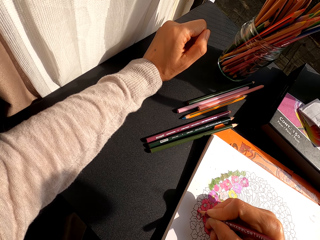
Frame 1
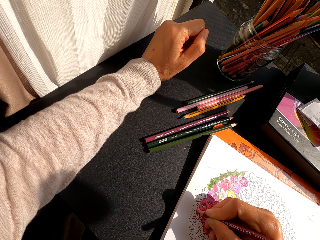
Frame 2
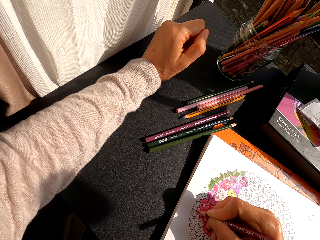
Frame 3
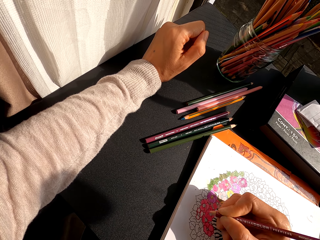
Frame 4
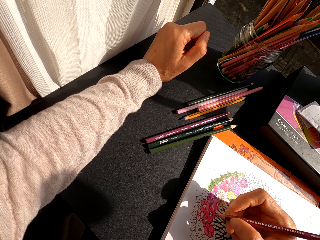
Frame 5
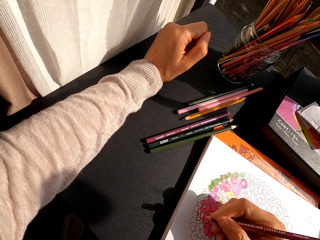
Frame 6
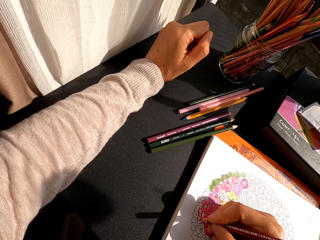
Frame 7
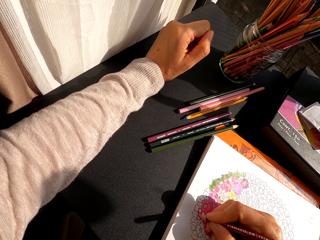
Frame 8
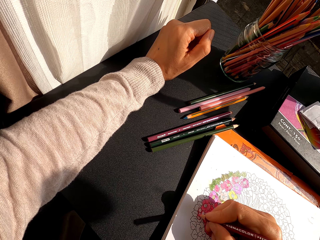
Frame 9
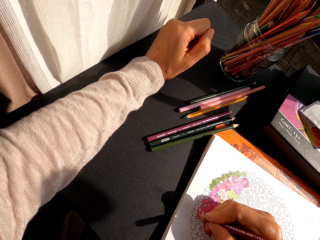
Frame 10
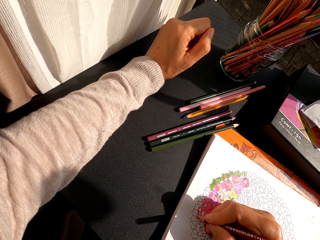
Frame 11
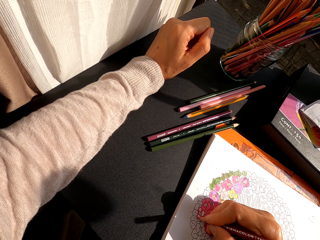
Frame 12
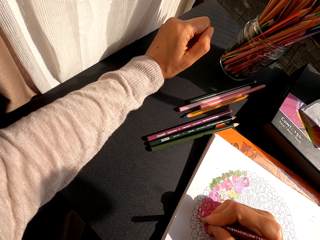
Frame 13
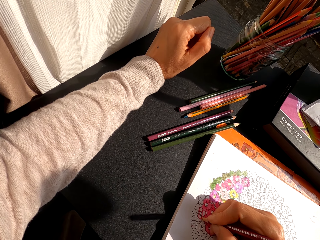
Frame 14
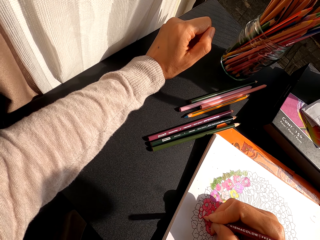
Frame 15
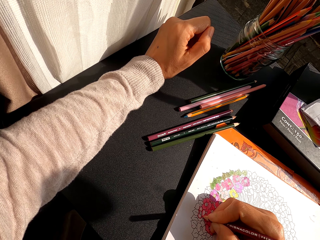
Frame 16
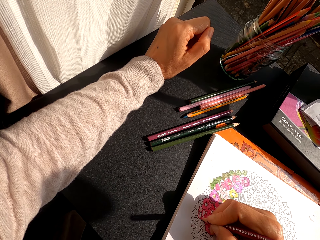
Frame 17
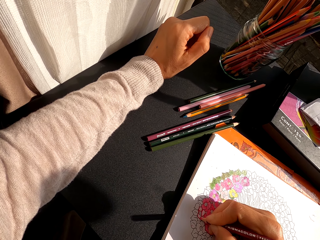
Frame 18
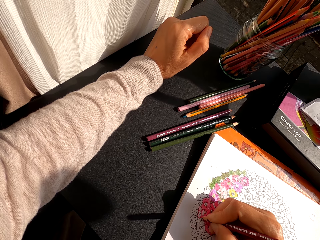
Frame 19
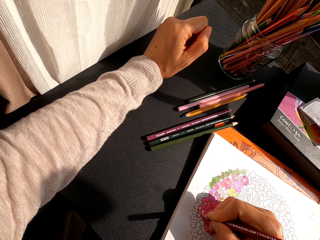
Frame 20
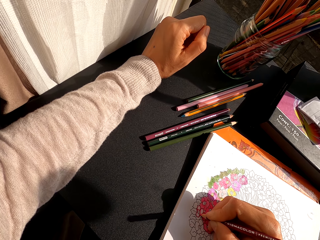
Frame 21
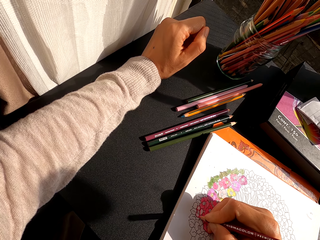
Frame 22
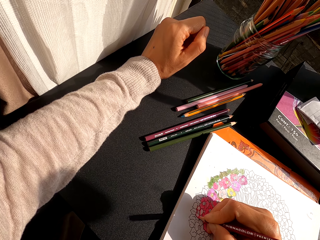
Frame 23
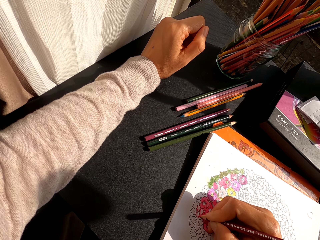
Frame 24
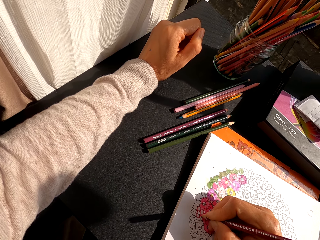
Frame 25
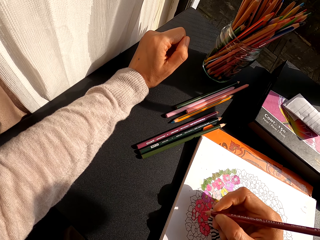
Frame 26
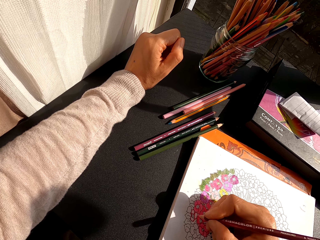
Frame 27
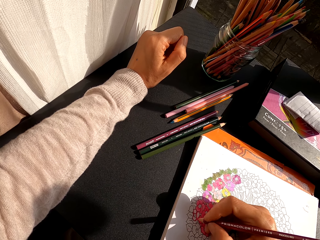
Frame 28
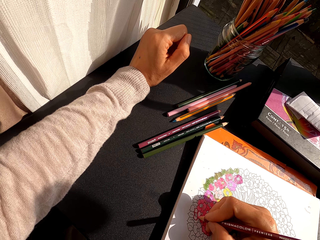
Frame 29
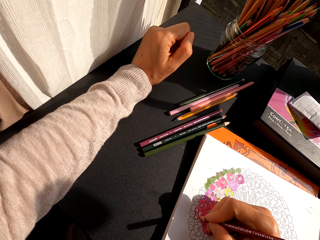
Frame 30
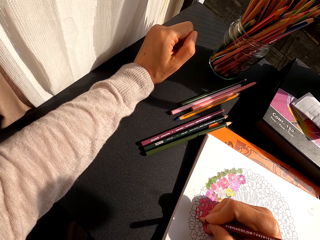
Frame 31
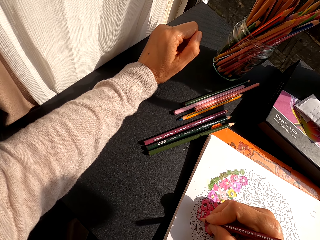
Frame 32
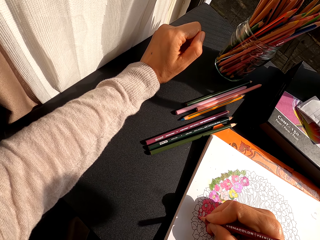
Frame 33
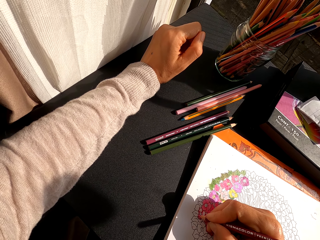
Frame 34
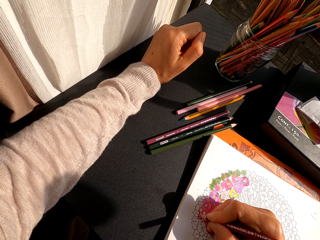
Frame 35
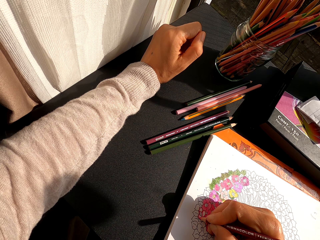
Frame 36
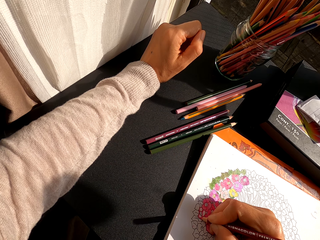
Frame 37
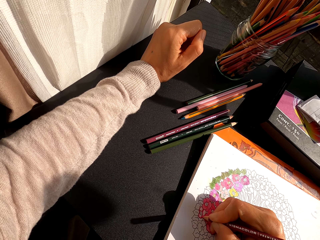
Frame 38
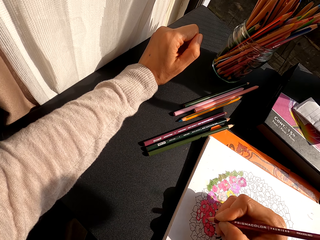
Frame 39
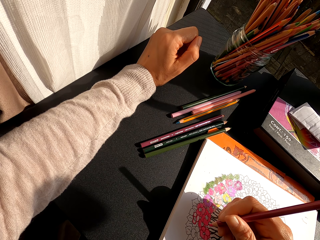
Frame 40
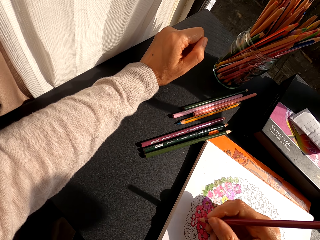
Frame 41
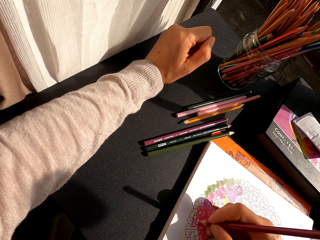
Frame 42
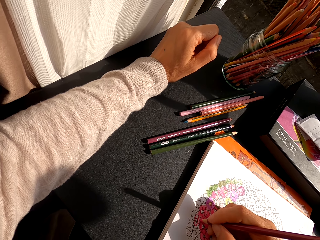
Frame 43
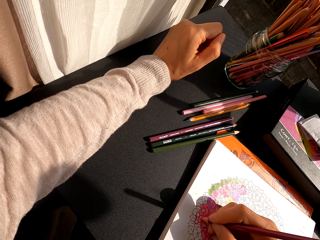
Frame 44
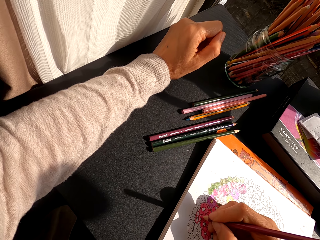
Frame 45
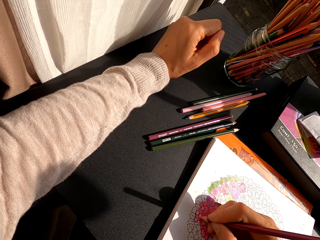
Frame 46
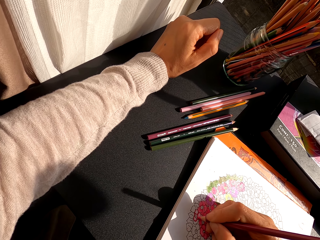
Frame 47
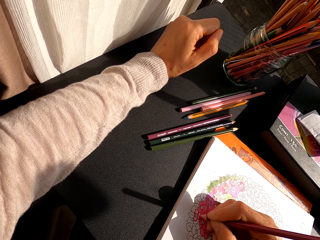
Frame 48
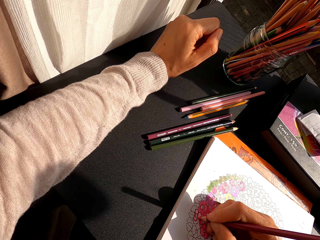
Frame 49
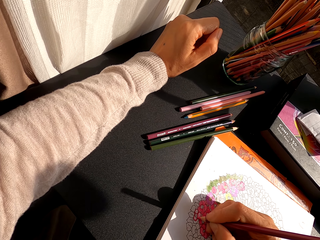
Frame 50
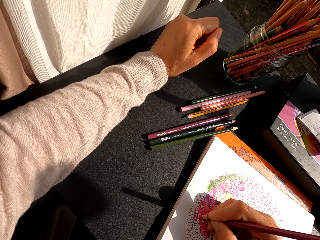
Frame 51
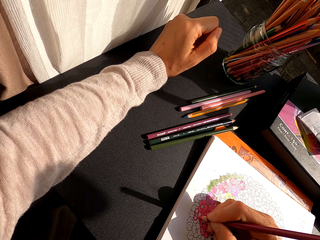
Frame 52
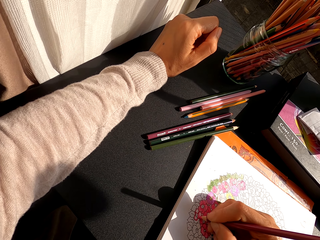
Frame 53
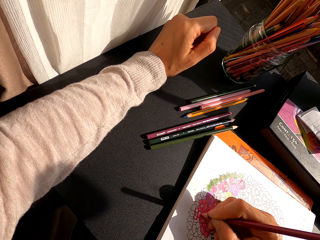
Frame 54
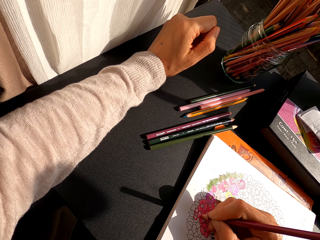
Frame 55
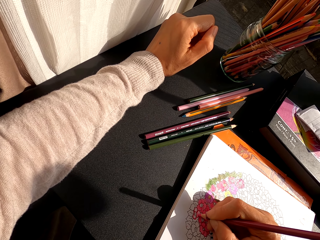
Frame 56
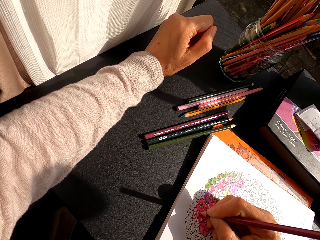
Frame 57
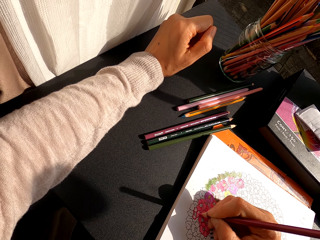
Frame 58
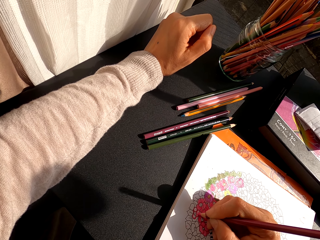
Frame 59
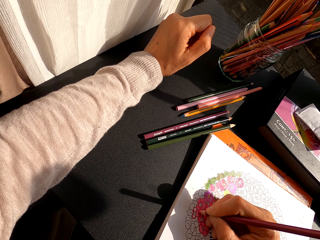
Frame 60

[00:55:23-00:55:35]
The camera wearer turns around. They color a drawing on the book with a color pencil.

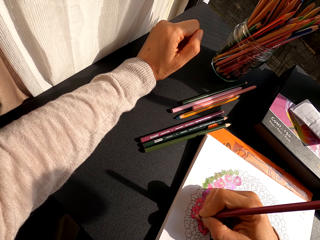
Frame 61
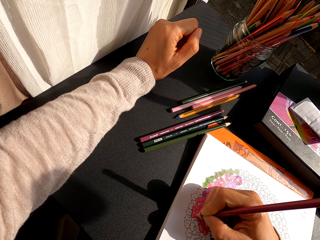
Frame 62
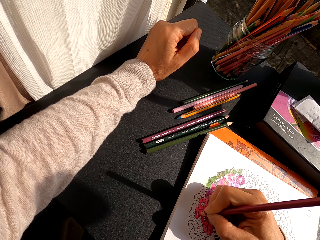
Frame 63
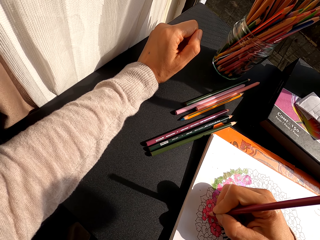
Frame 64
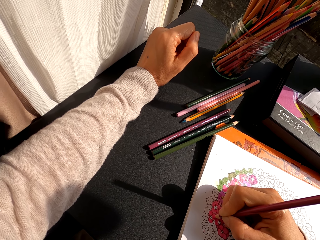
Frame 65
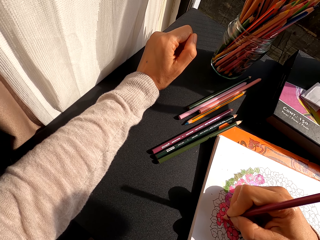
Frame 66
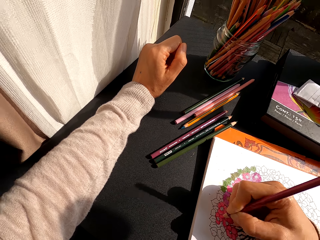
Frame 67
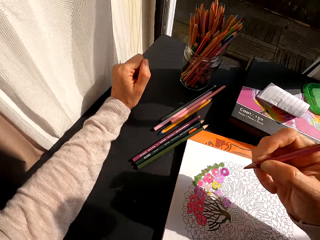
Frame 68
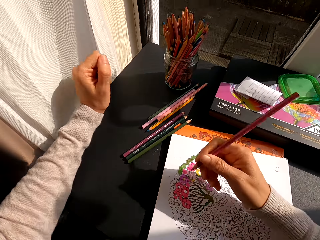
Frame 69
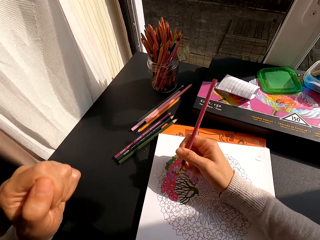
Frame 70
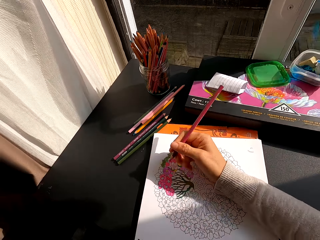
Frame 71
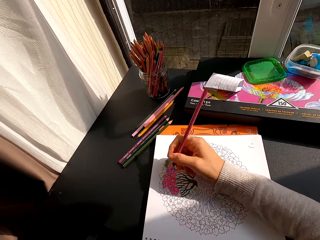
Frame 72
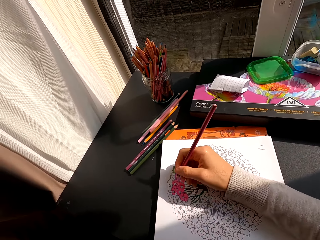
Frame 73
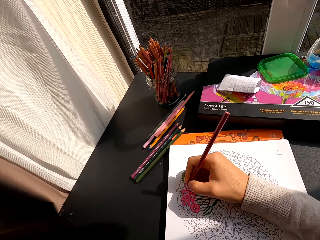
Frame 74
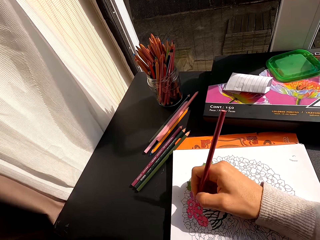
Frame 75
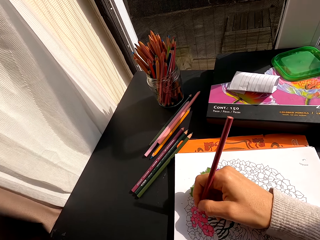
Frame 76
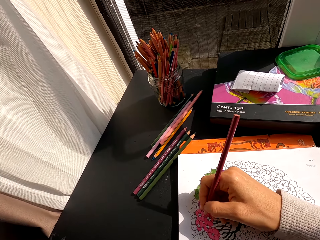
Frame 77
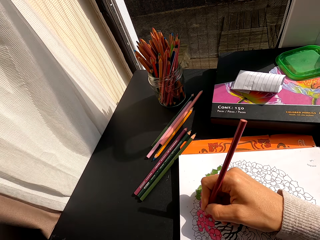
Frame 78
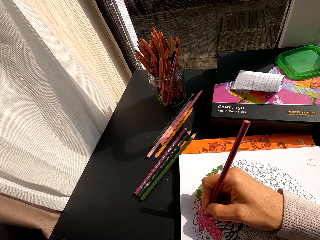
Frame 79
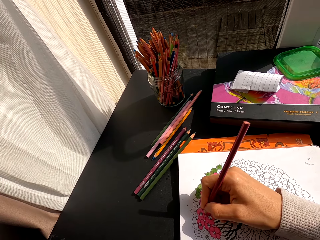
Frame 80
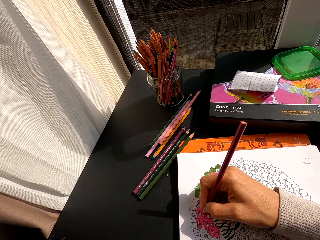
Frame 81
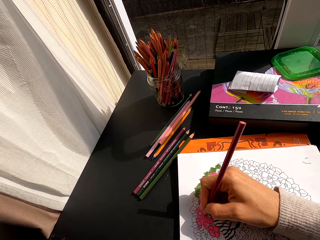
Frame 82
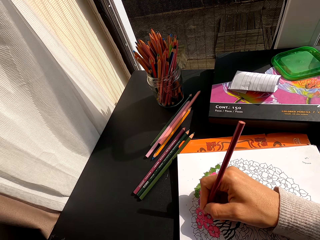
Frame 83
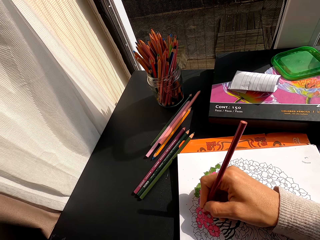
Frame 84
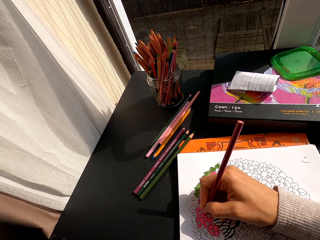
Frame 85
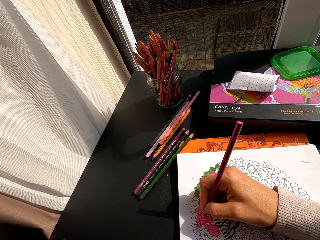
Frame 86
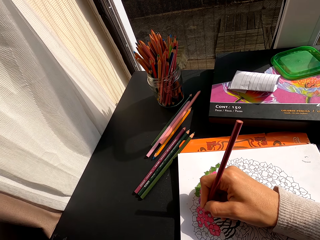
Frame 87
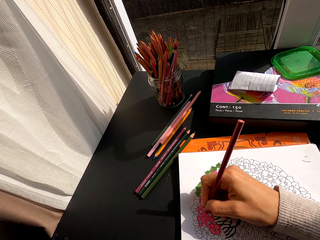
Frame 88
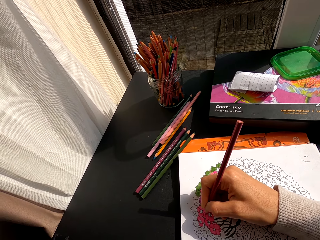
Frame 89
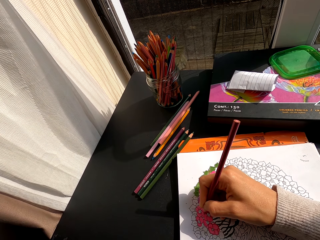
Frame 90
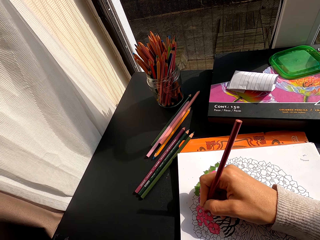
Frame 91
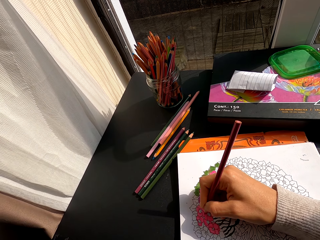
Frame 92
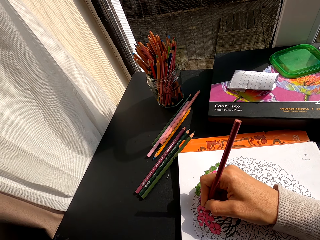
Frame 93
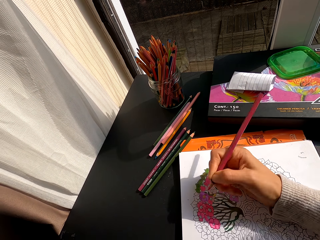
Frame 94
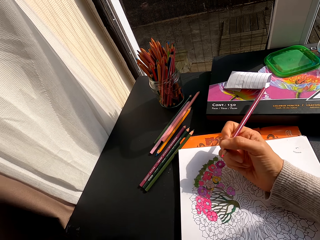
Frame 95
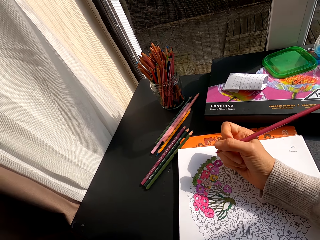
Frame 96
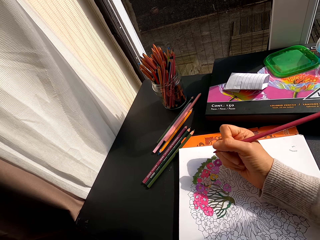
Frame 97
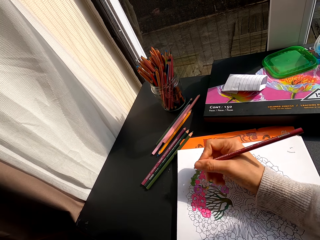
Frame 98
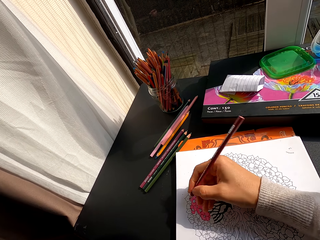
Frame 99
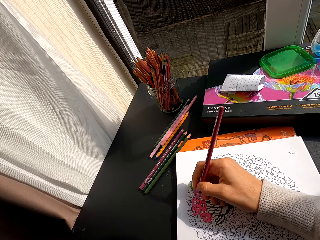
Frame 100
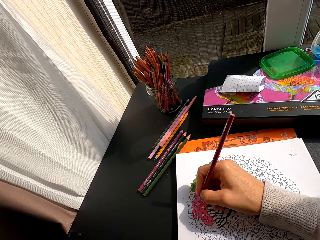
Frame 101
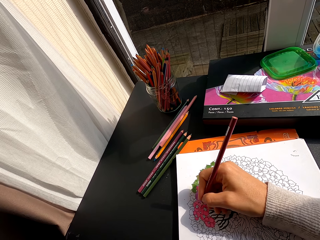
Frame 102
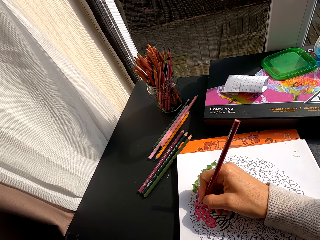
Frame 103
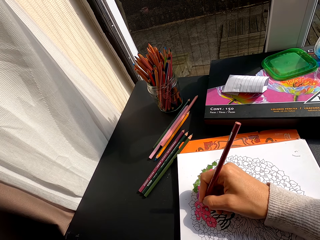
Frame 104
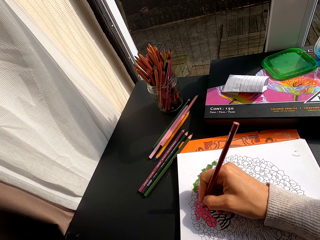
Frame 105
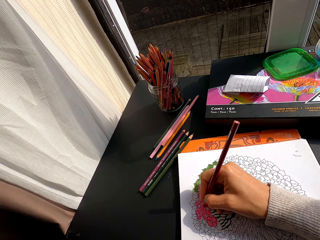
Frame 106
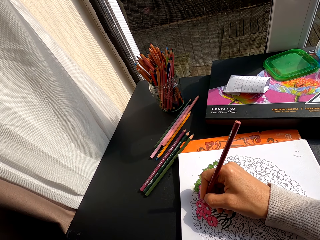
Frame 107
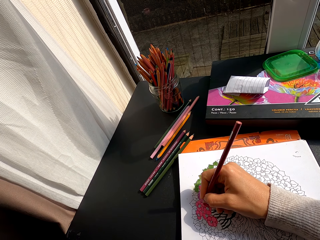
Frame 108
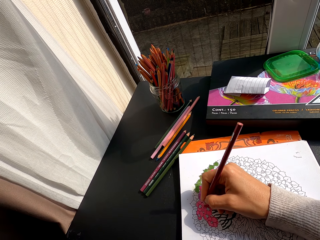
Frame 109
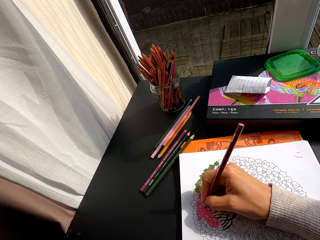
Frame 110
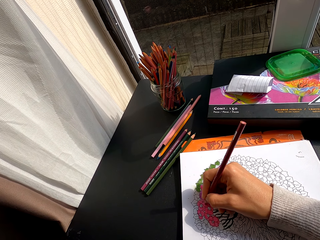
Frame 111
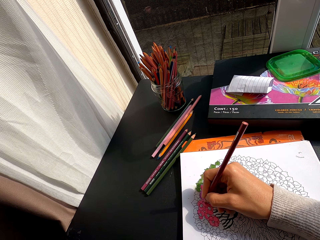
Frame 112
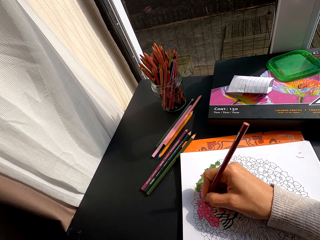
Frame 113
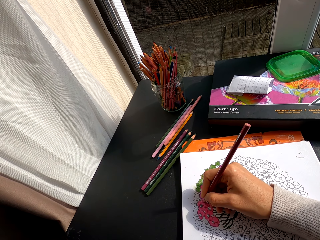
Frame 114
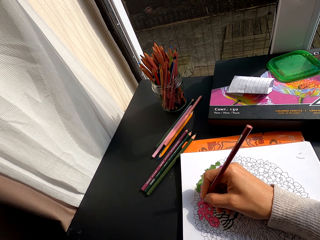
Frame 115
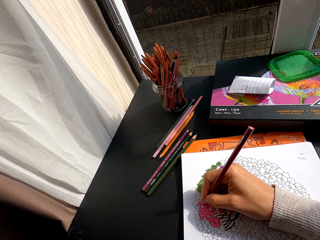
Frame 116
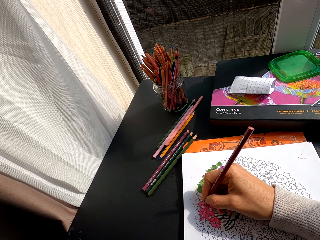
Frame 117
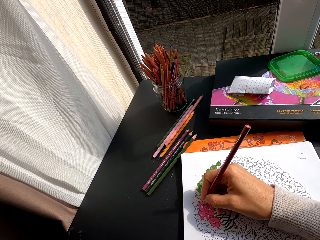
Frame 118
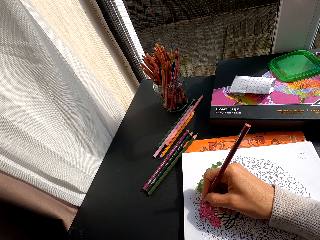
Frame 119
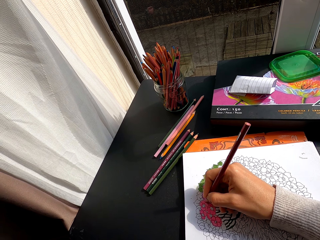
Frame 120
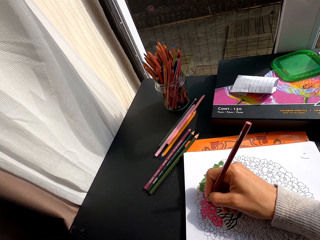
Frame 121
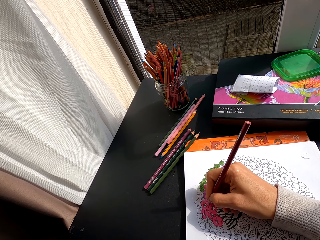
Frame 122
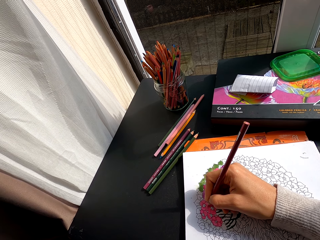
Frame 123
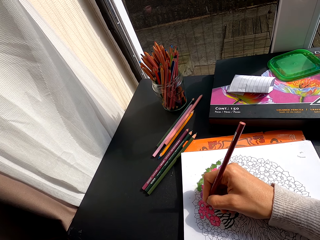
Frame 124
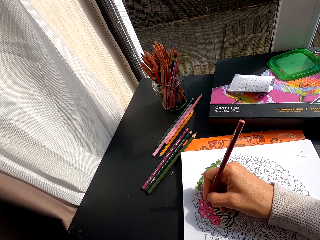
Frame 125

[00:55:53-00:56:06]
The camera wearer turns around. They hold a color pencil. They turn around. They hold the color pencil. They turn around. They color a drawing on the book with the color pencil.
